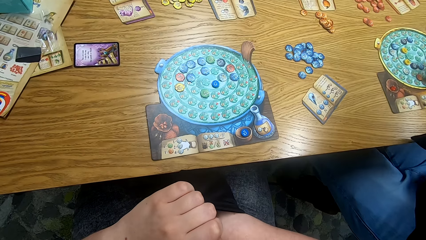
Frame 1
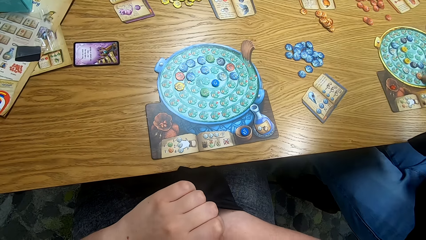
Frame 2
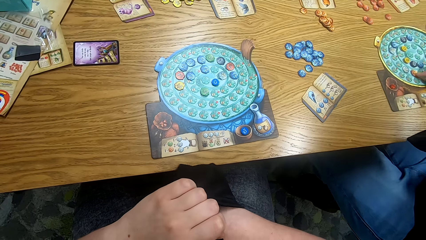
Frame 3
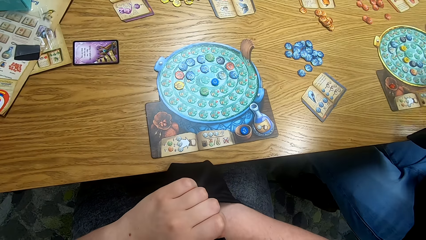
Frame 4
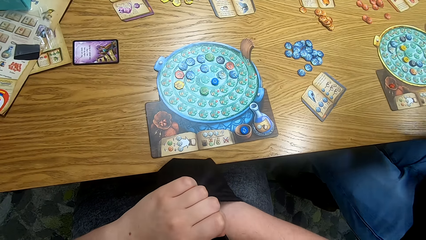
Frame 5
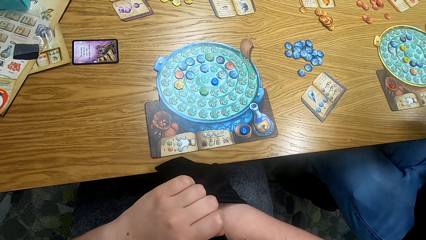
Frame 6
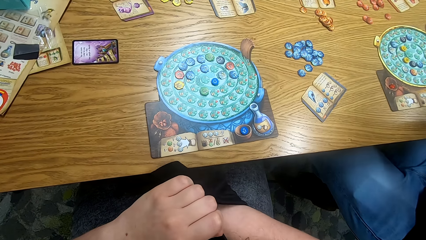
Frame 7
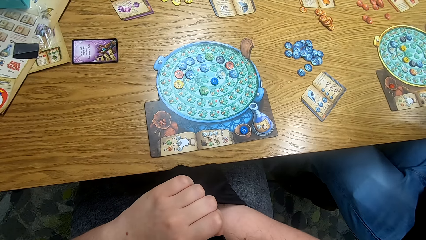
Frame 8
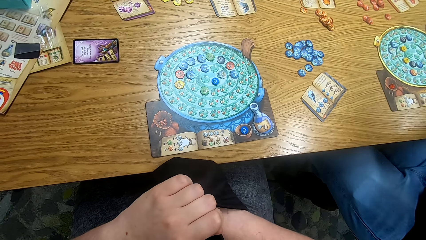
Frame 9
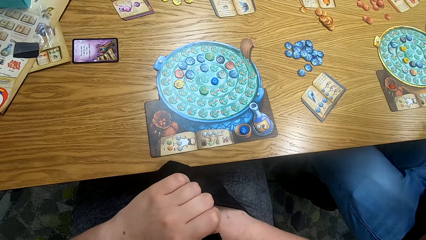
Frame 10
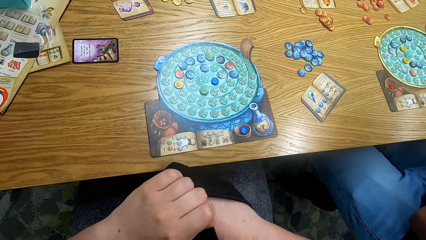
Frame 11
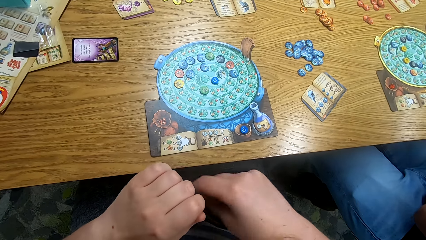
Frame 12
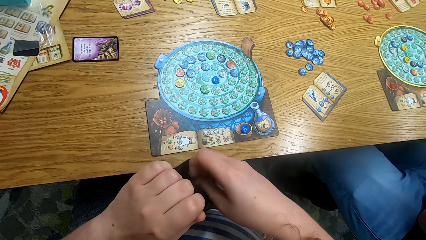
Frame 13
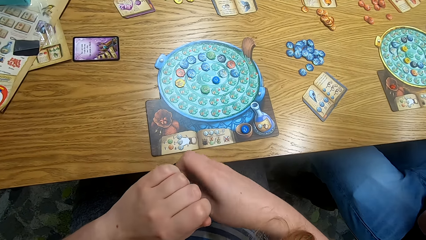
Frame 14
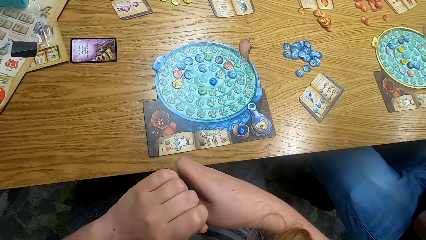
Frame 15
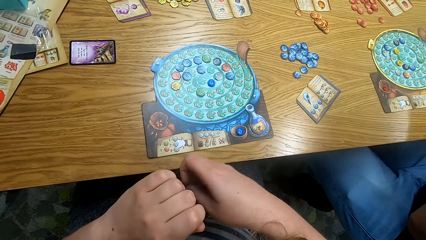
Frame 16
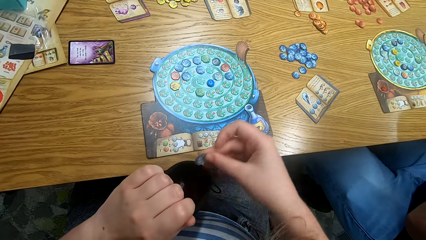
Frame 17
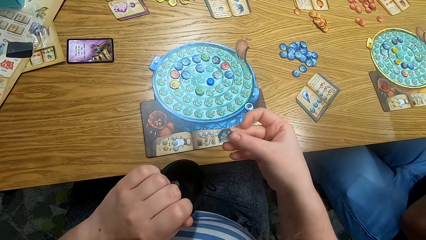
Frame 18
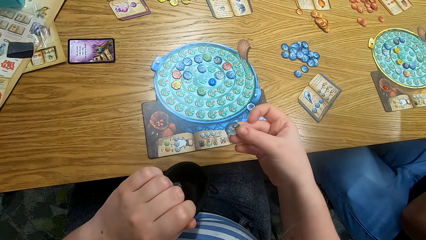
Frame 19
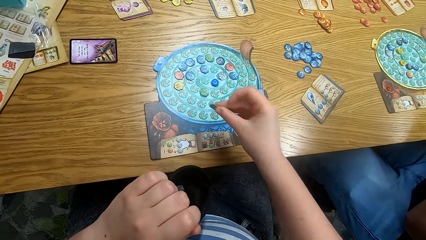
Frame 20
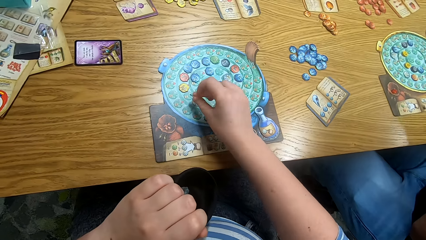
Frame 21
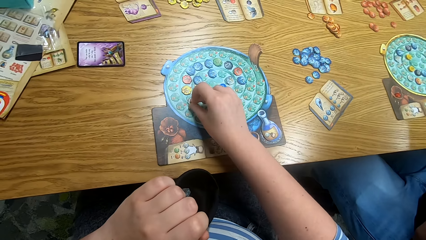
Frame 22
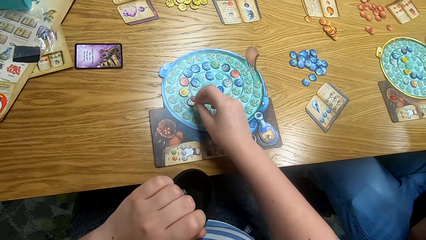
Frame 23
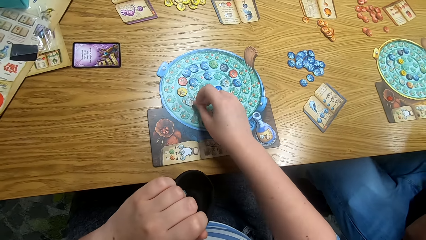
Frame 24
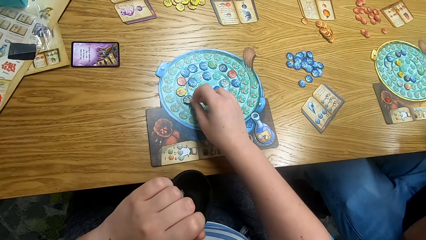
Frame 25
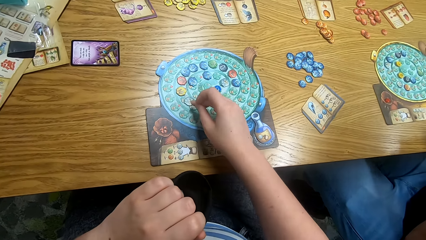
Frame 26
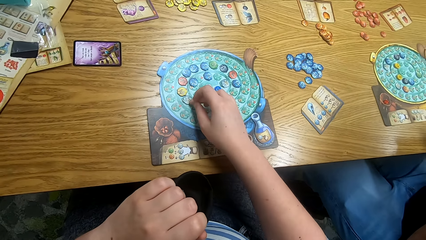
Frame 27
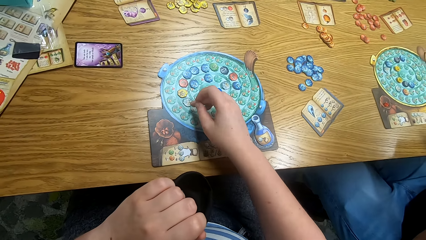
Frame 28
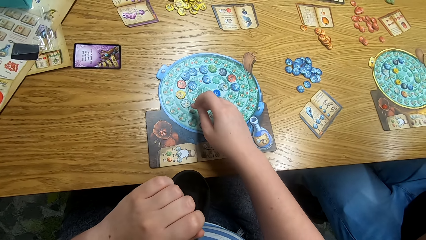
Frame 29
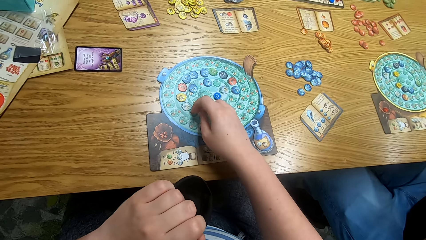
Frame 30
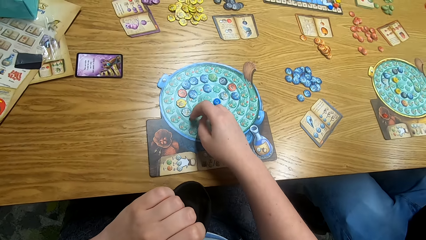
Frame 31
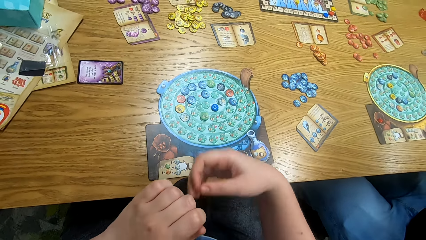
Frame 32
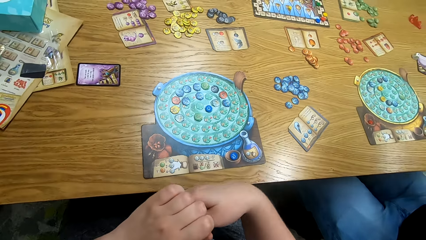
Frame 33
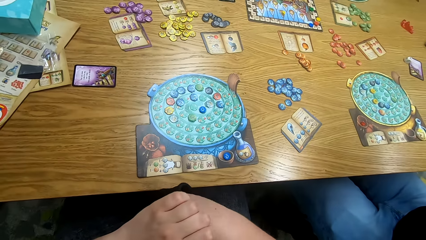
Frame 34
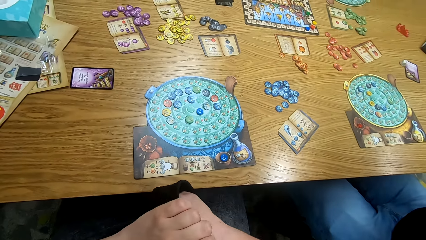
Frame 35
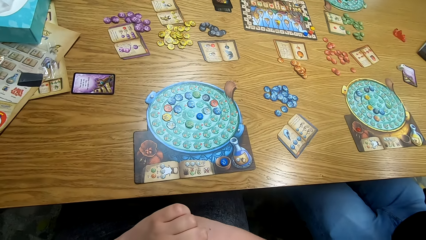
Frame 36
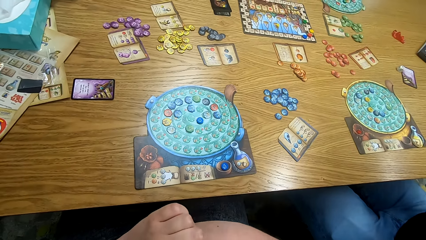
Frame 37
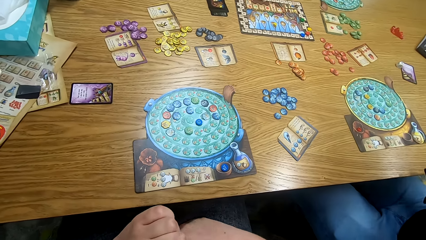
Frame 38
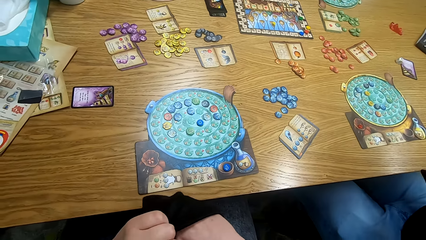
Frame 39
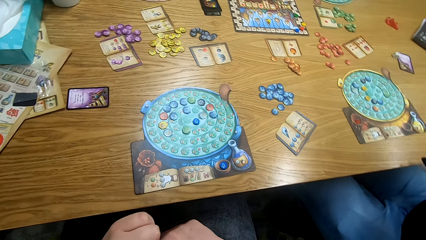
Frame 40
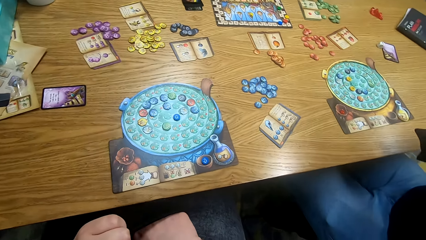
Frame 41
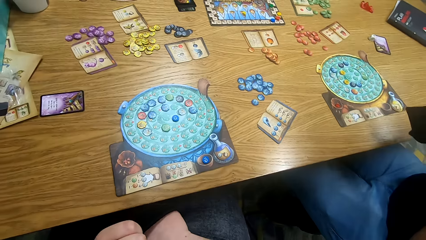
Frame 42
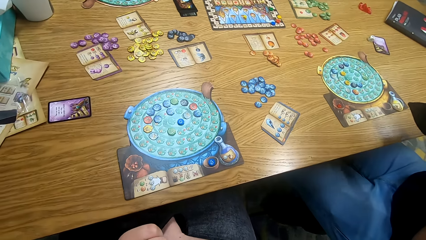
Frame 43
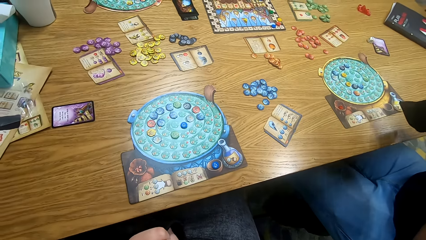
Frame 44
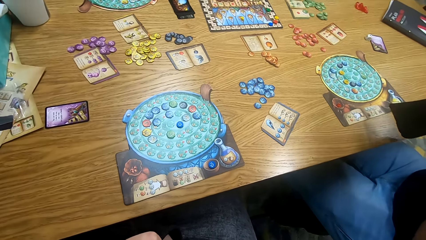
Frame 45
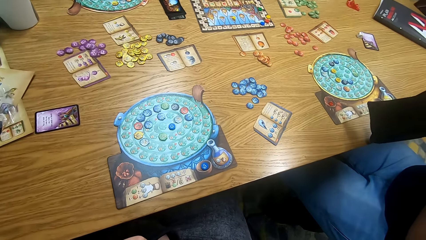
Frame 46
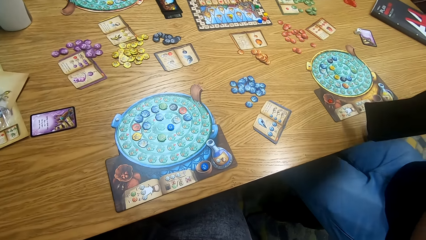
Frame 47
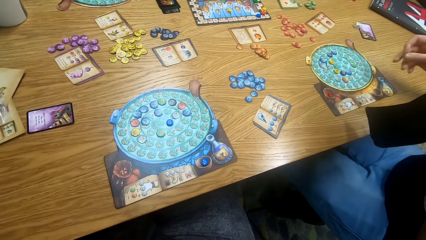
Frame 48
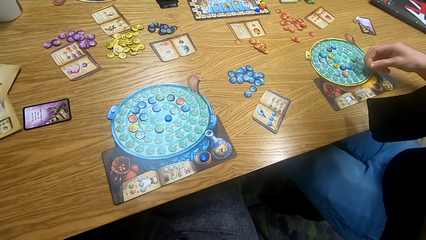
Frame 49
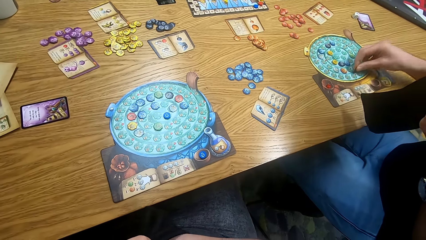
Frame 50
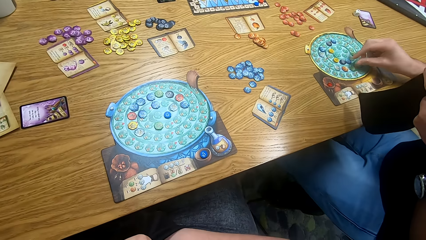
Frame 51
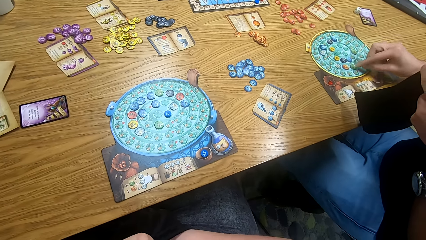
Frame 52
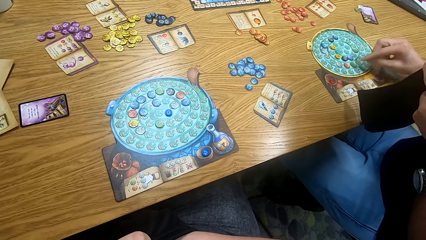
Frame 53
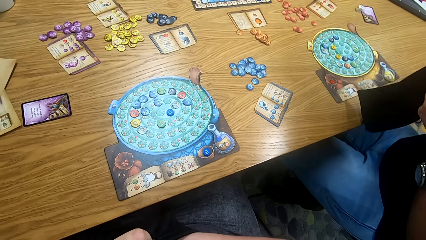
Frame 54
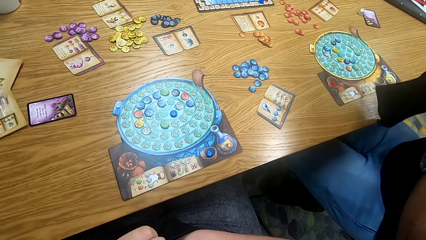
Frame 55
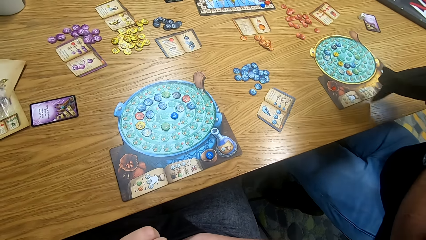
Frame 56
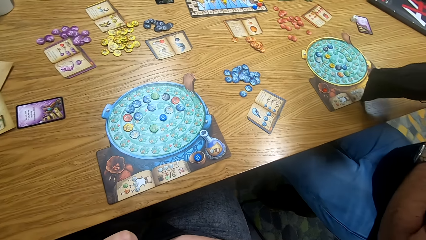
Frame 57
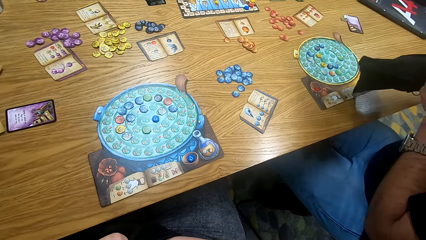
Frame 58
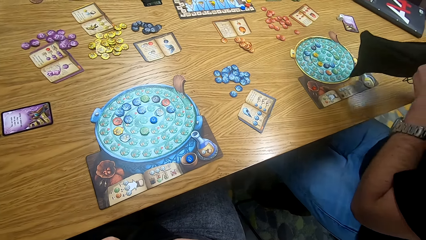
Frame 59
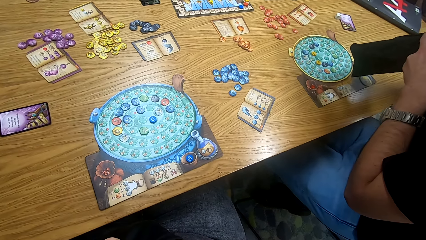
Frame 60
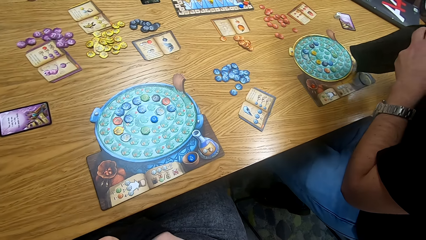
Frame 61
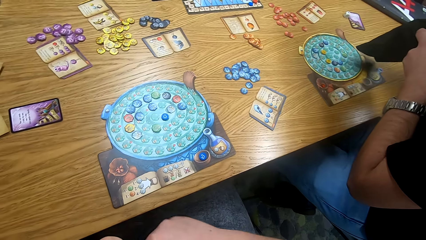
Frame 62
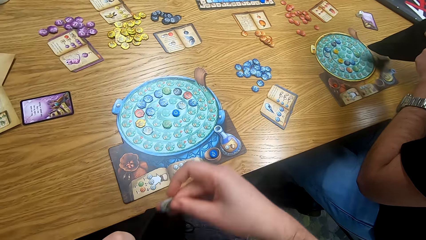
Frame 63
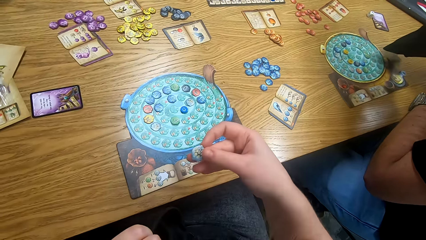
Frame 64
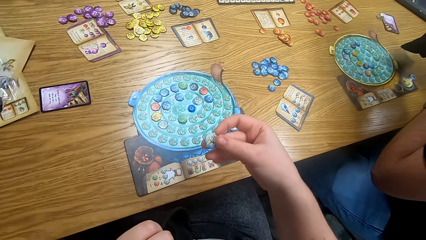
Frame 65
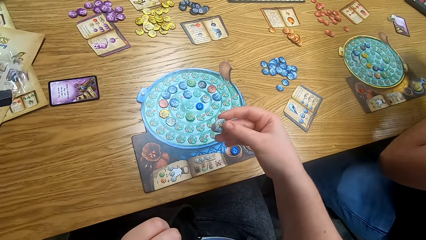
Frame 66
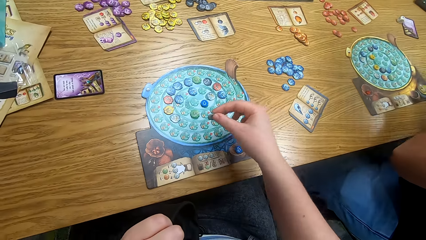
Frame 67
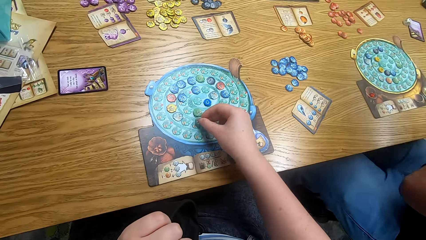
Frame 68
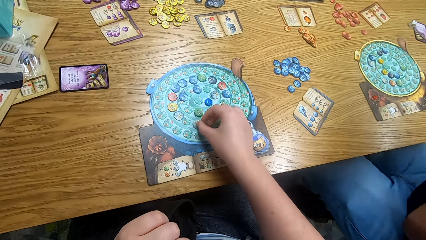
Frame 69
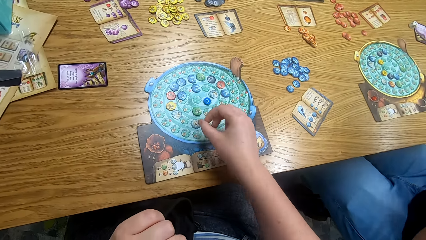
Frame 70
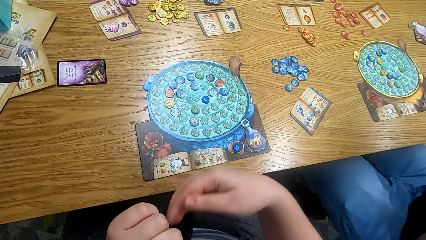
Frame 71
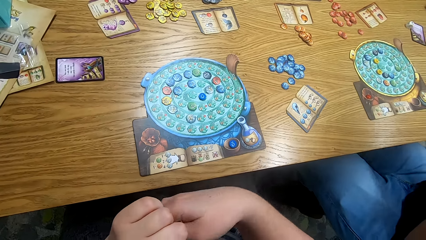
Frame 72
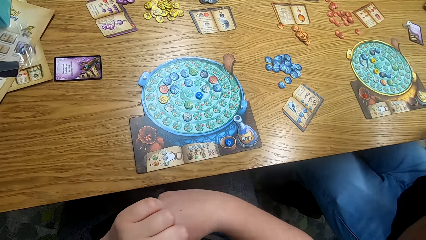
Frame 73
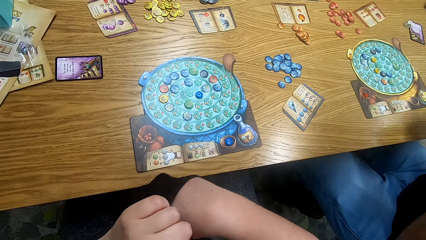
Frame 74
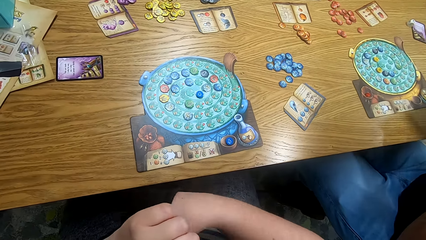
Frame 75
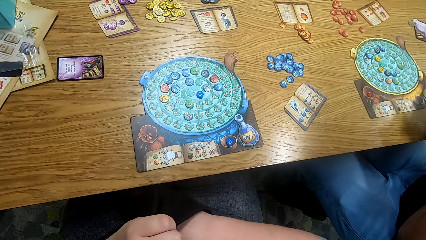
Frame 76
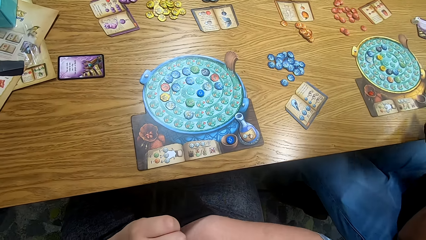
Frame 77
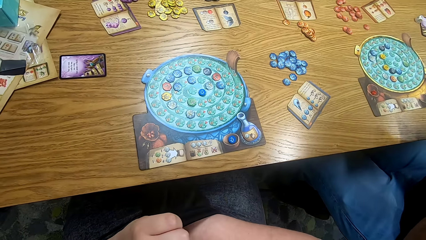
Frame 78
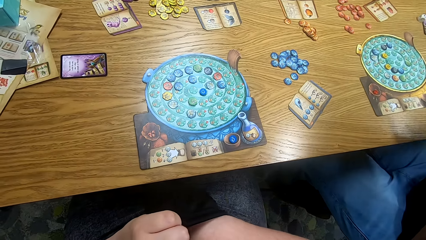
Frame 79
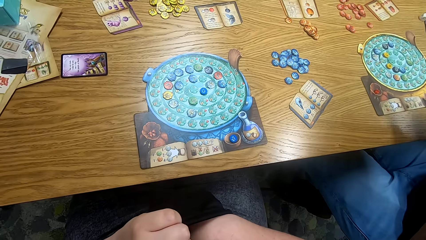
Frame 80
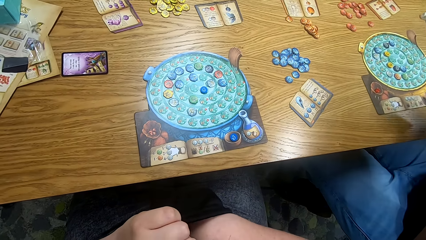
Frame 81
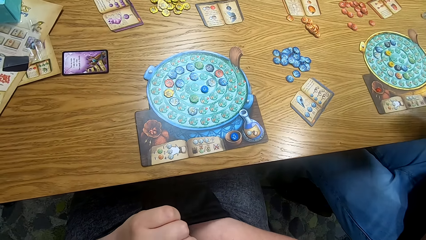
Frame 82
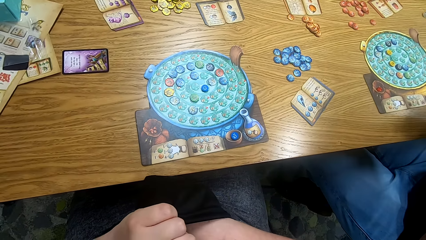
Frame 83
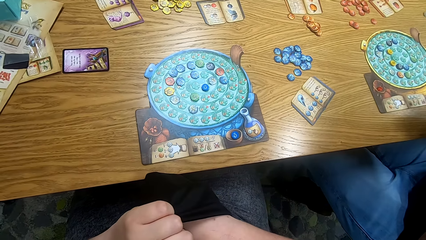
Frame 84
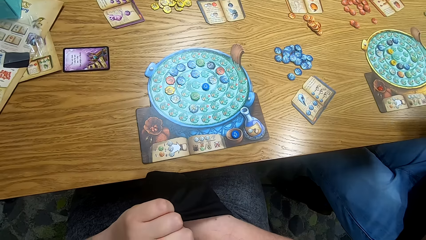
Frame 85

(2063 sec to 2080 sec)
A man places the token on the board. The camera wearer places the token on the board. They pick the tokens from the bag. The man picks a token from the bag. He places the token on the board and dips his hand in the bag. The camera wearer looks at the token. They place the token on the board. They pick a token from the bag.
